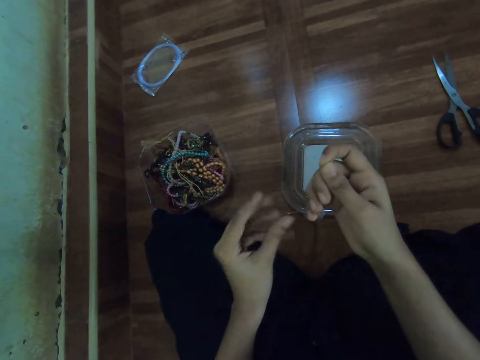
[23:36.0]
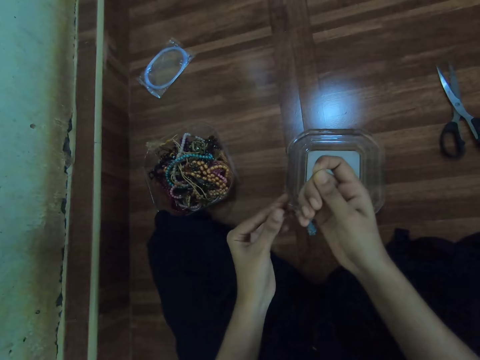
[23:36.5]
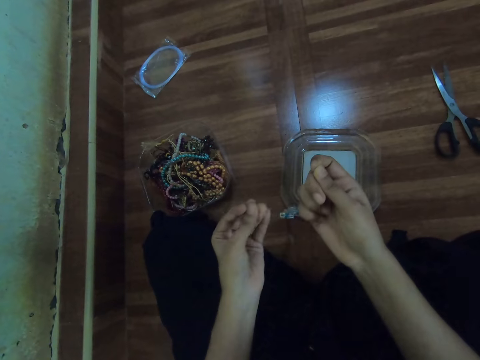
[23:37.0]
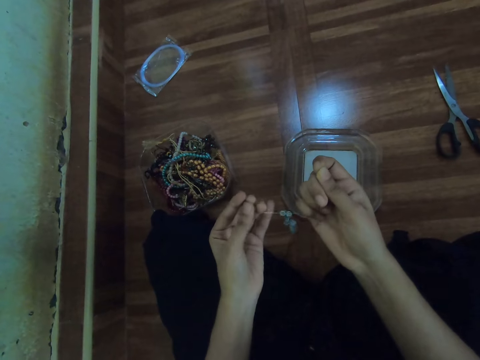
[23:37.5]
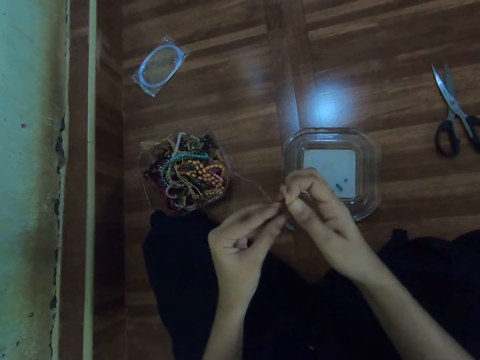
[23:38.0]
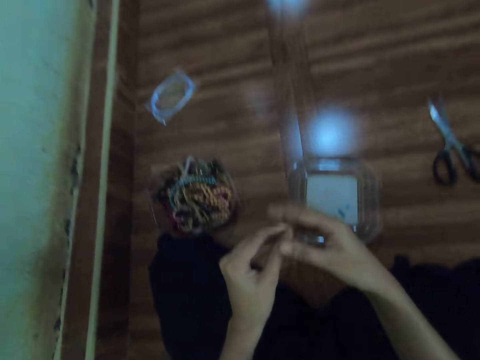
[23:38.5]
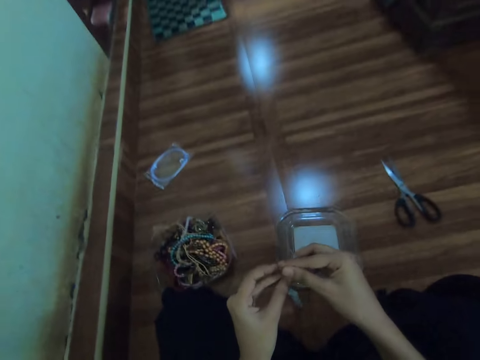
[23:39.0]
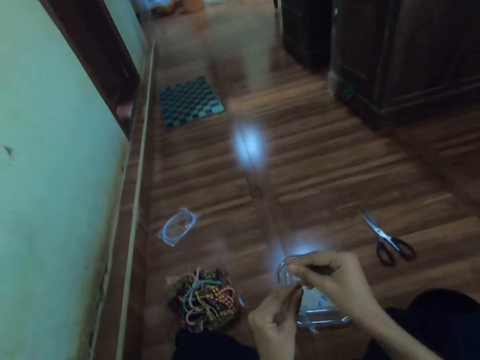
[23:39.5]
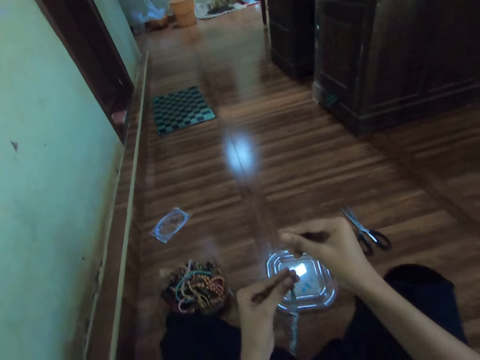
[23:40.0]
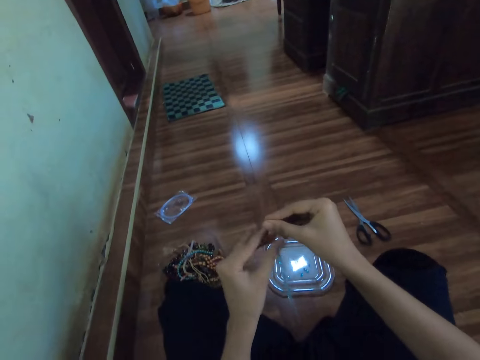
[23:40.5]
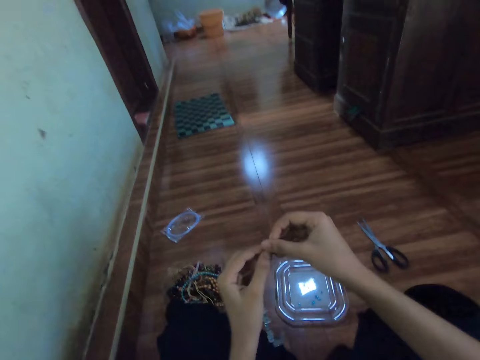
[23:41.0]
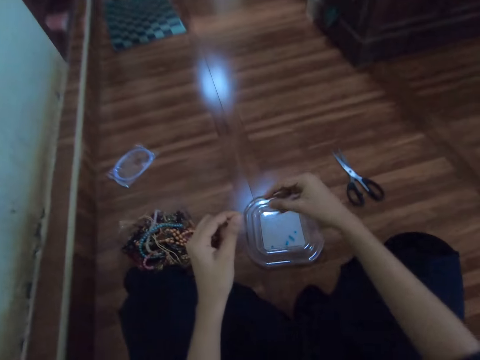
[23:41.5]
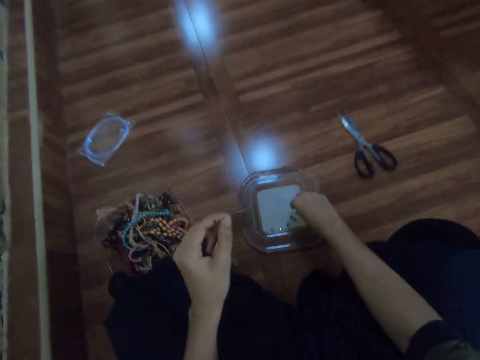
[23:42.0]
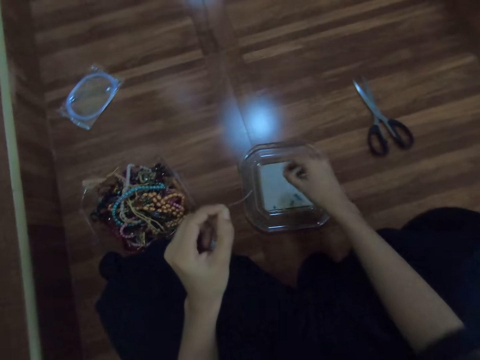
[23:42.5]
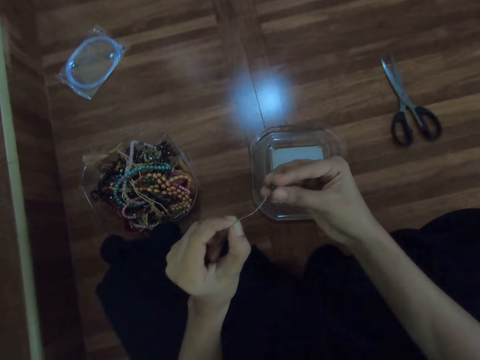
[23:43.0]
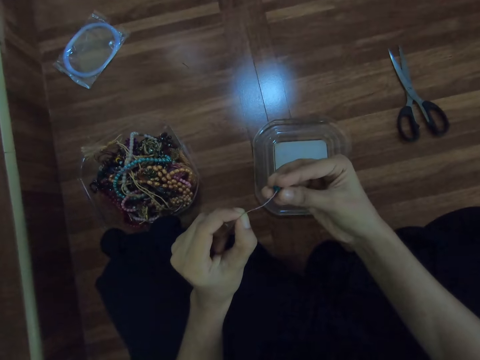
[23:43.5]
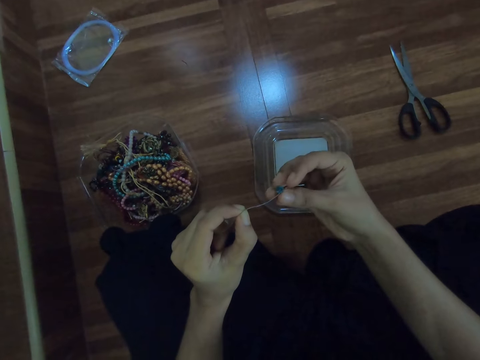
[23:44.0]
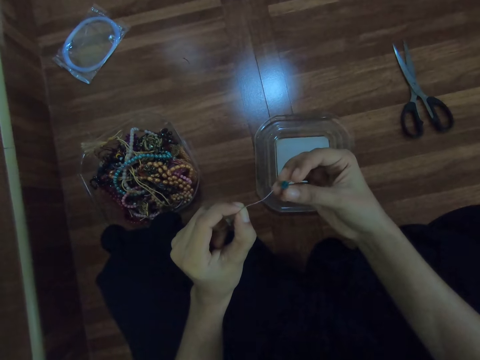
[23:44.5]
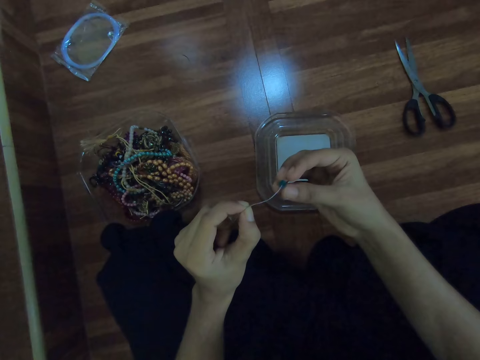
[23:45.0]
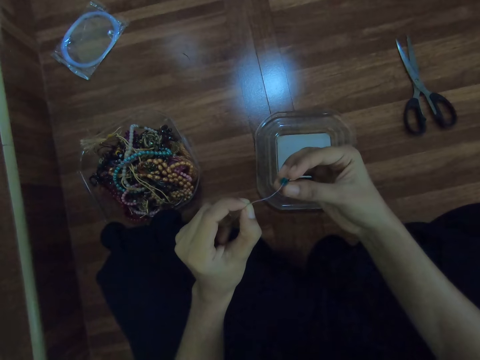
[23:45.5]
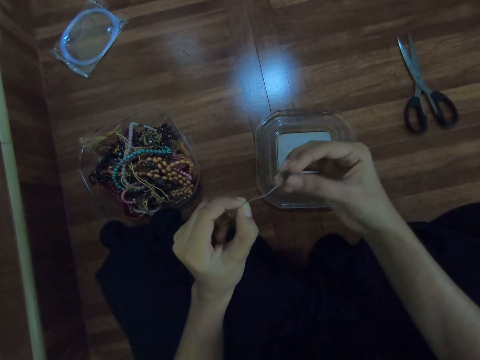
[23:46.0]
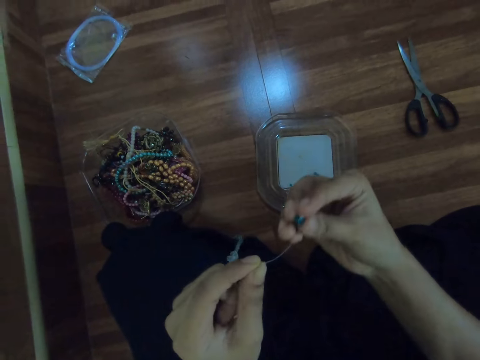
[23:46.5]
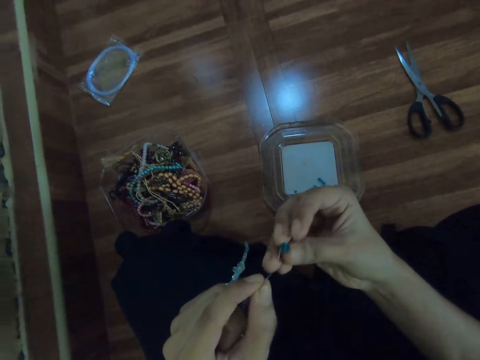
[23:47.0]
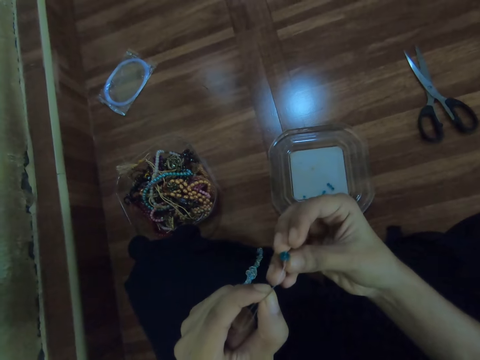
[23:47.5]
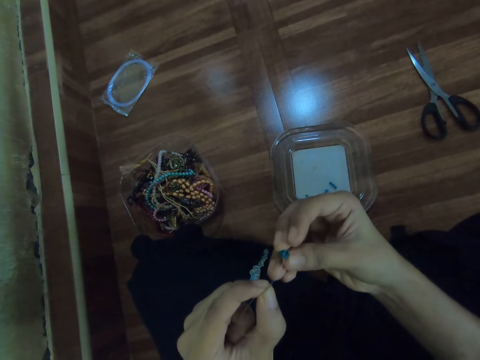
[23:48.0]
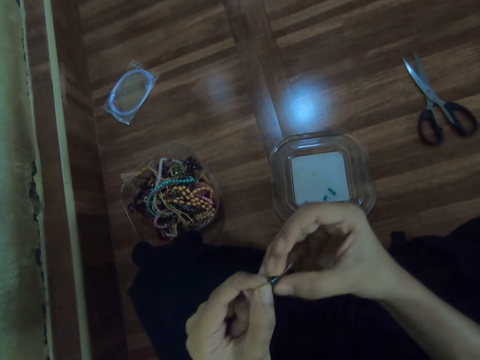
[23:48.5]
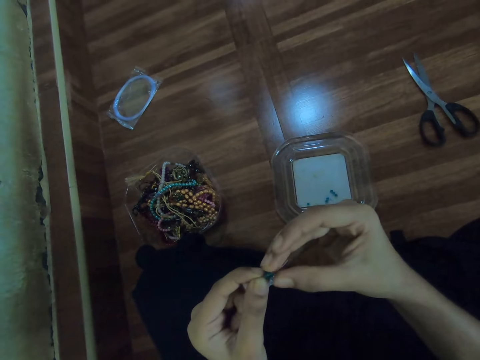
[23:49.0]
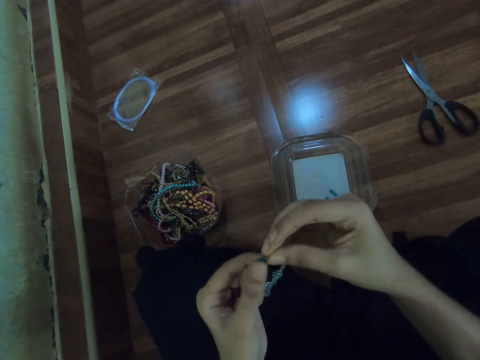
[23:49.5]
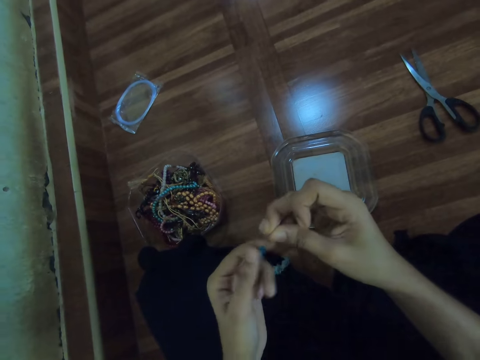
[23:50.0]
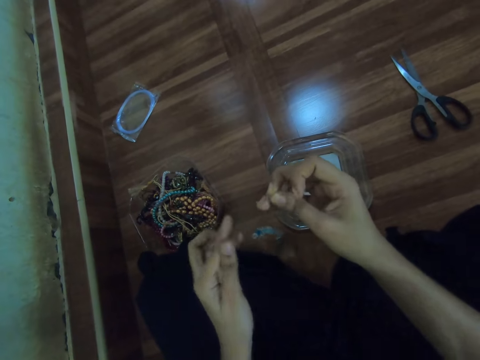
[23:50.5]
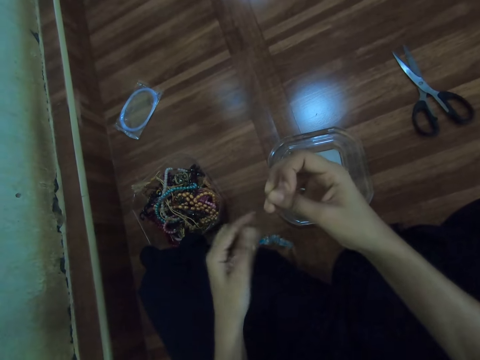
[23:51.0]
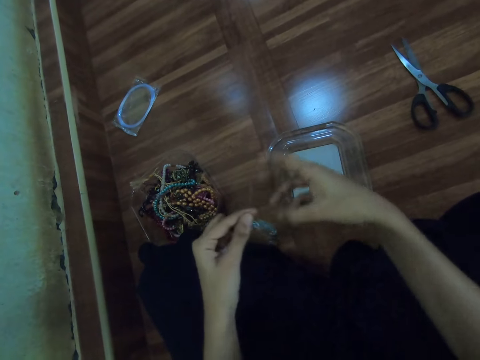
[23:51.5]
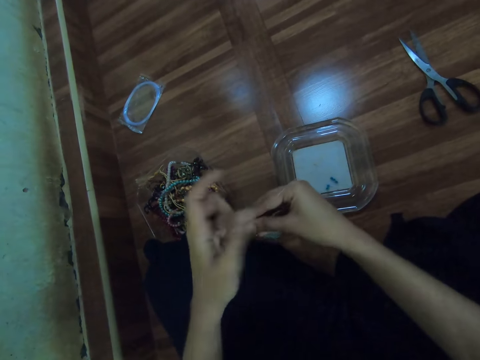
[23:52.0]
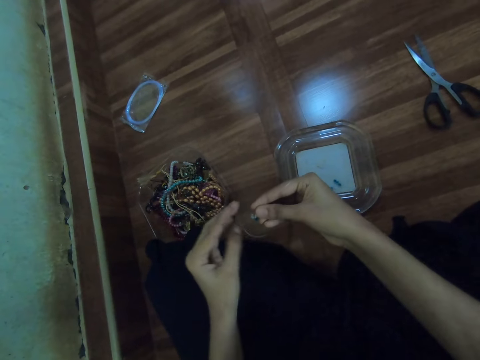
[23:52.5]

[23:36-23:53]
The camera wearer picks a bead from the container lid with her right hand. She puts the bead in a thread. She inserts the bead in the fish line with her right hand.

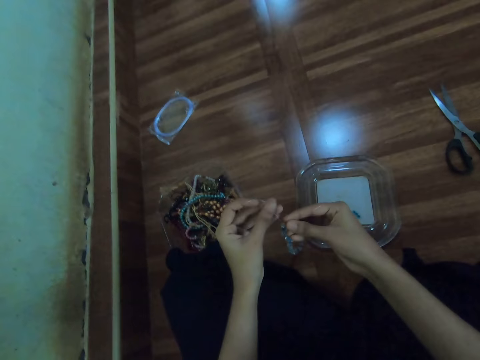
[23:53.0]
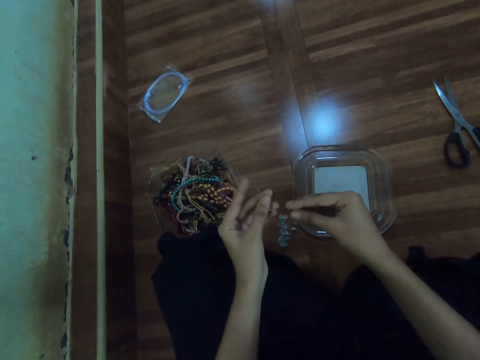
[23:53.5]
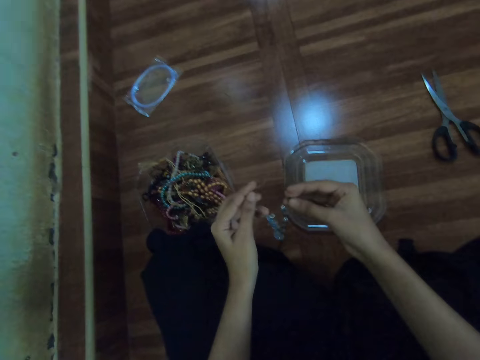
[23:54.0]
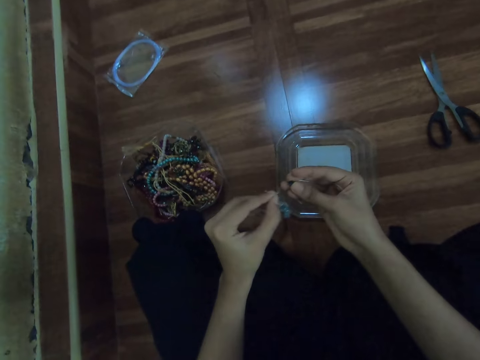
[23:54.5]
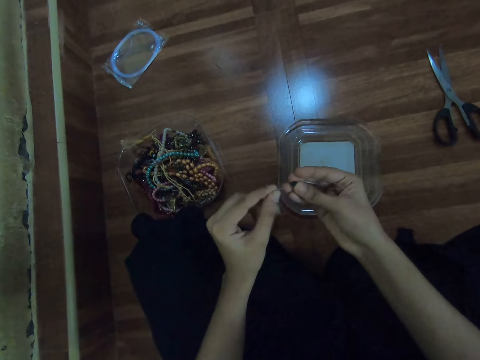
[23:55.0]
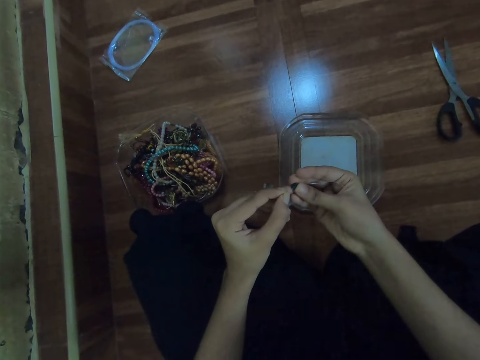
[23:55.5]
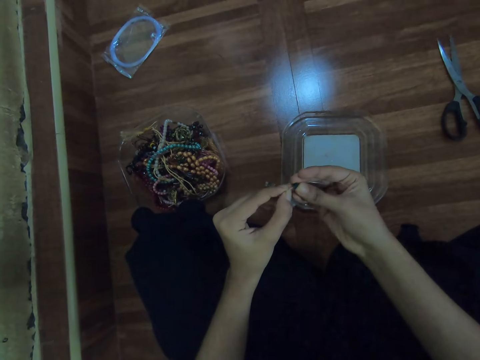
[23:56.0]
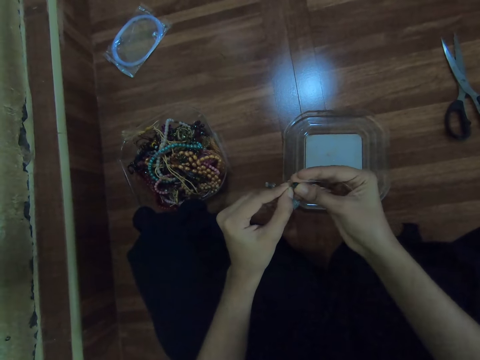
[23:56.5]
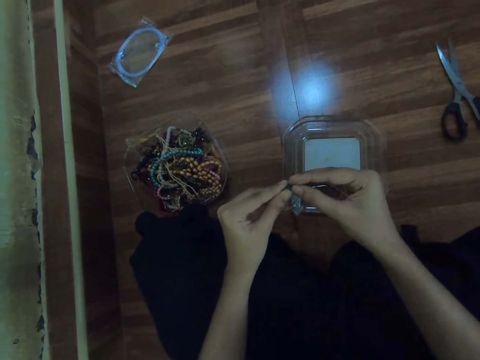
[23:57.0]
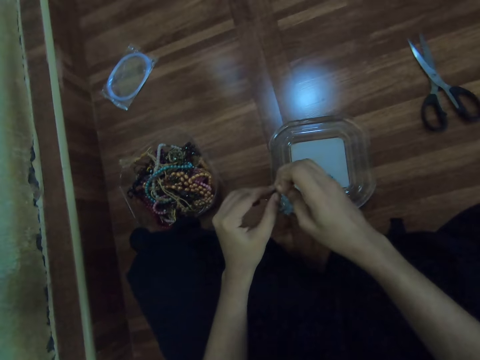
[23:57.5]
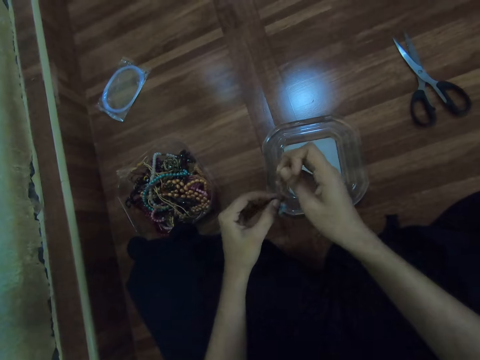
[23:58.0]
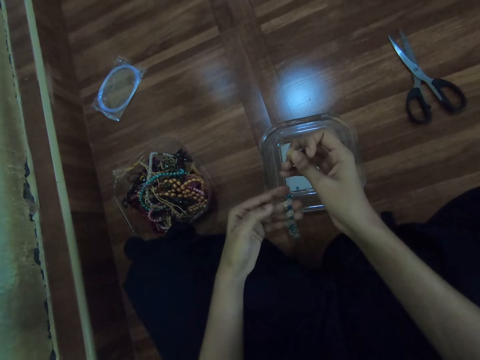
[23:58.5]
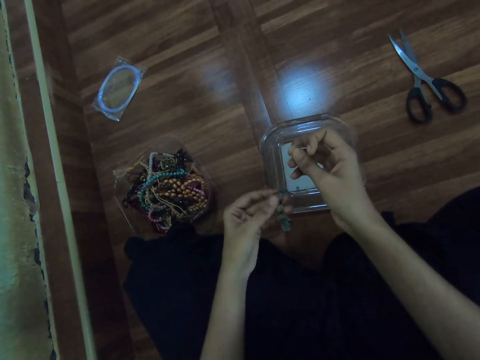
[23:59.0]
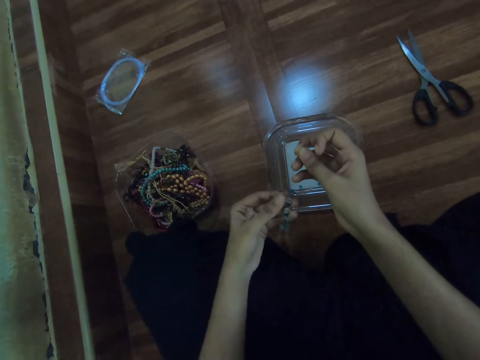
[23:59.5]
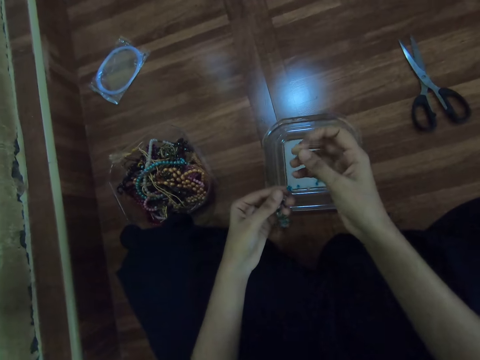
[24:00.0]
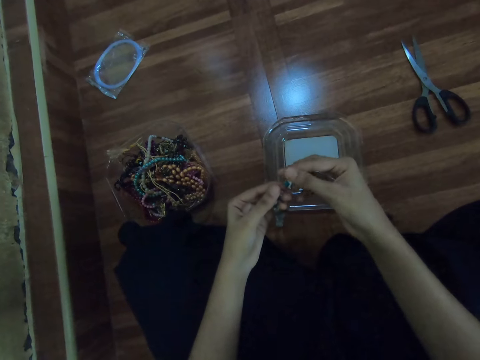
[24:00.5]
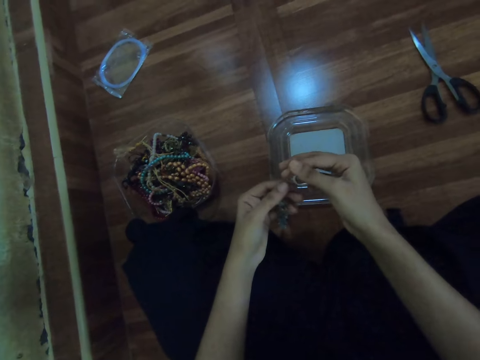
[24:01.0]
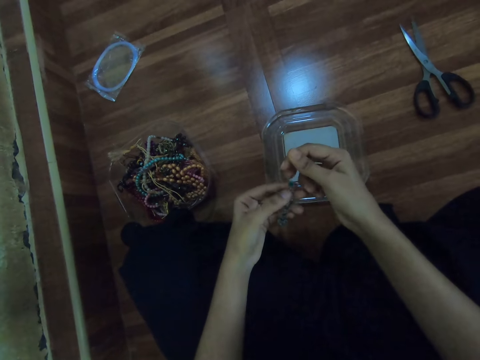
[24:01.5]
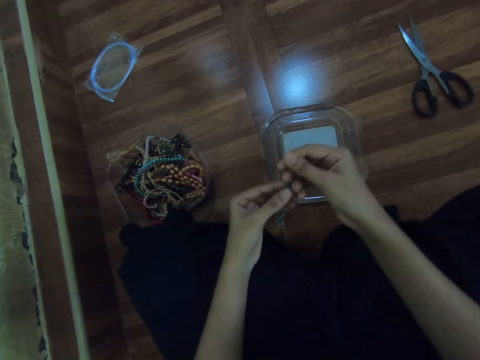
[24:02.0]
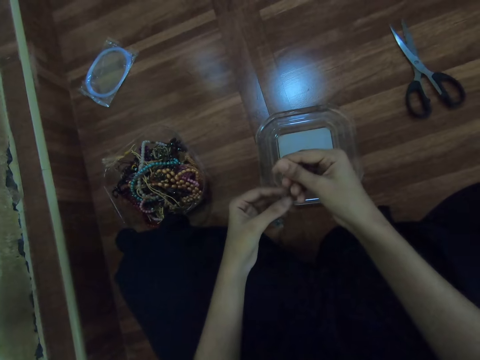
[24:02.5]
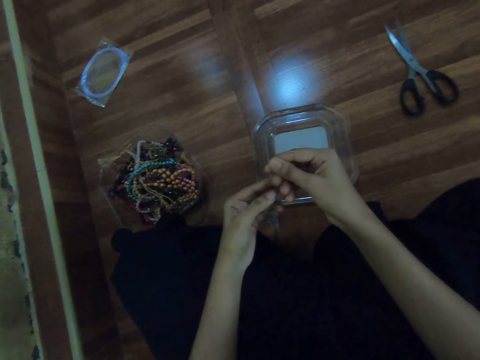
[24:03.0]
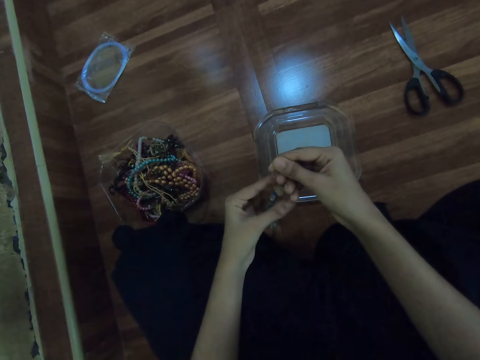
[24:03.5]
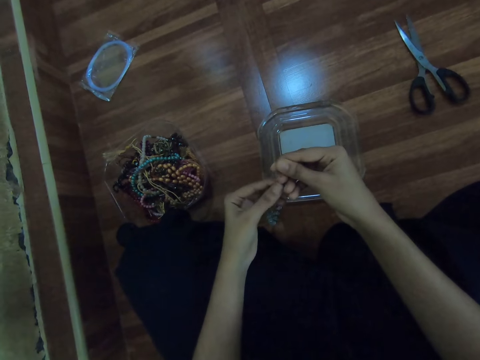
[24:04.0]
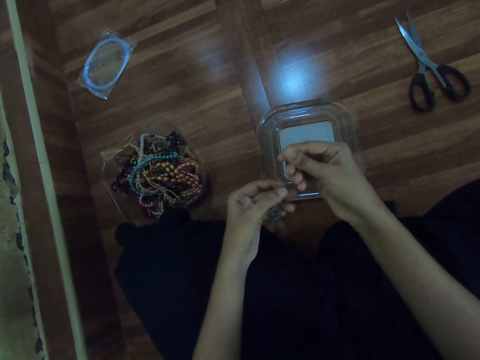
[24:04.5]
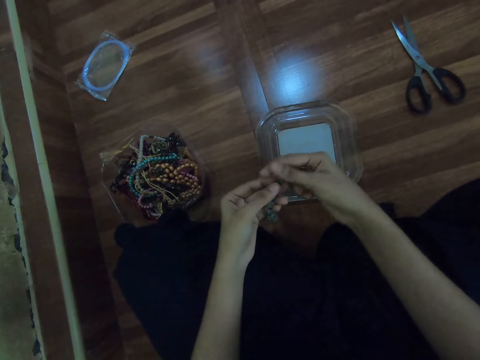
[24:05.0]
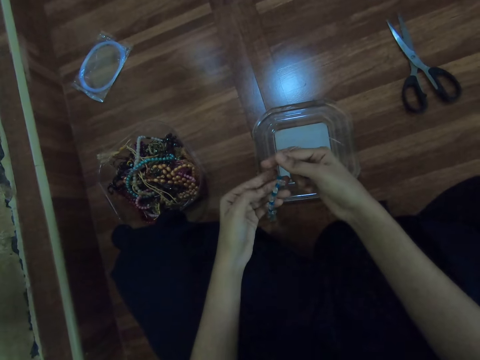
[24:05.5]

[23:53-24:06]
The camera wearer adjusts the bead in the fishline with both hands.
